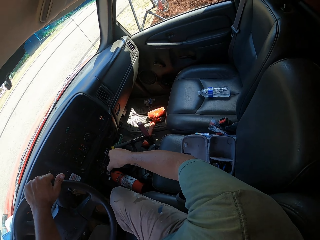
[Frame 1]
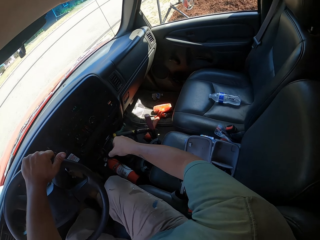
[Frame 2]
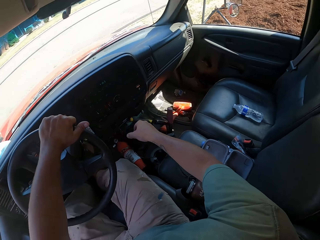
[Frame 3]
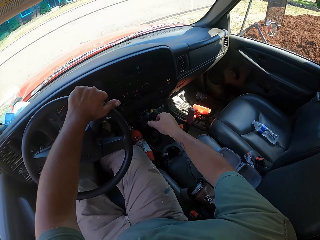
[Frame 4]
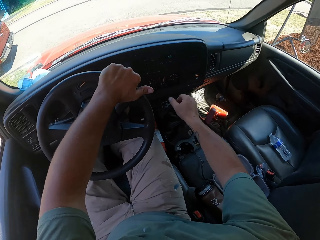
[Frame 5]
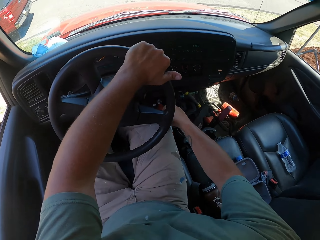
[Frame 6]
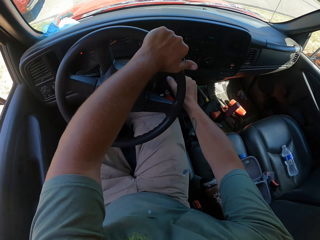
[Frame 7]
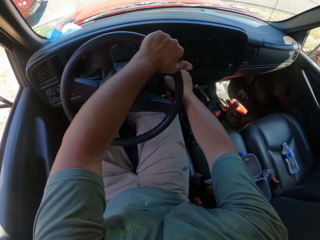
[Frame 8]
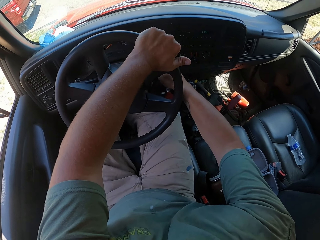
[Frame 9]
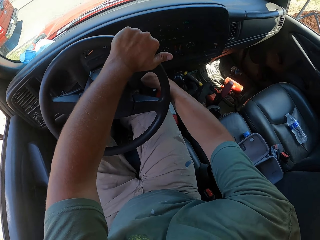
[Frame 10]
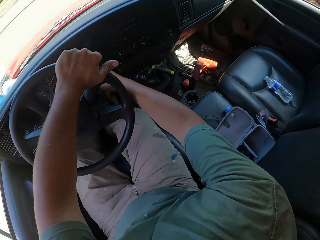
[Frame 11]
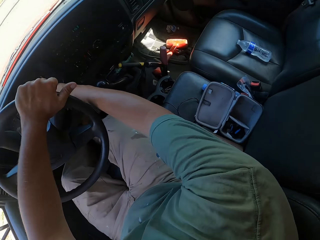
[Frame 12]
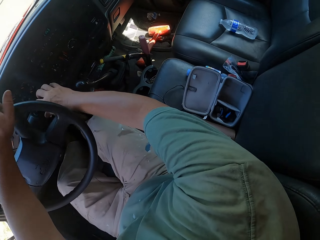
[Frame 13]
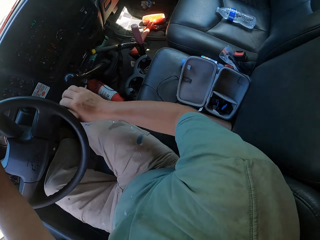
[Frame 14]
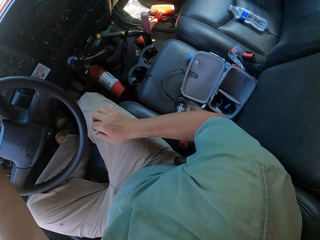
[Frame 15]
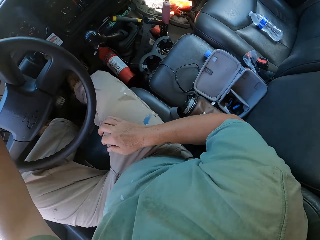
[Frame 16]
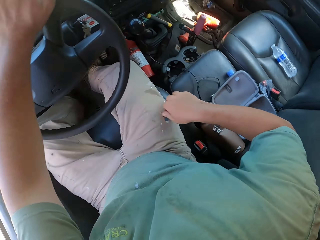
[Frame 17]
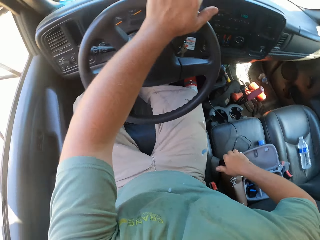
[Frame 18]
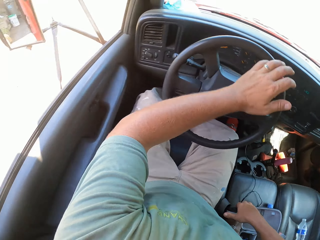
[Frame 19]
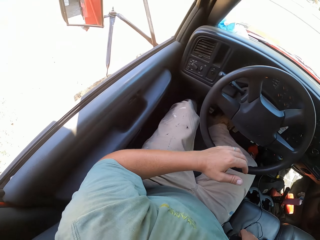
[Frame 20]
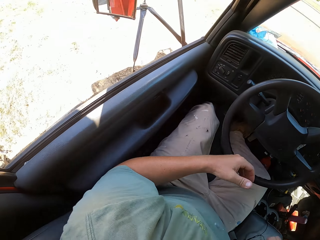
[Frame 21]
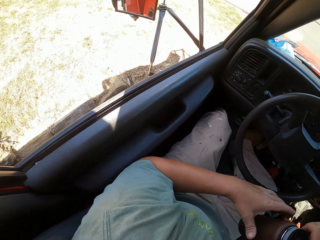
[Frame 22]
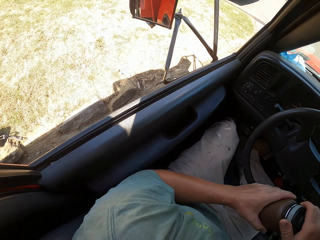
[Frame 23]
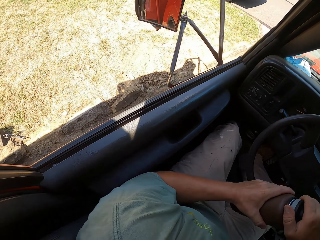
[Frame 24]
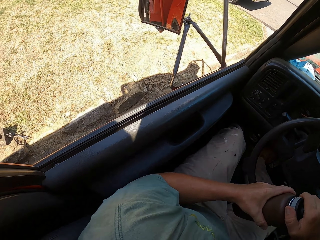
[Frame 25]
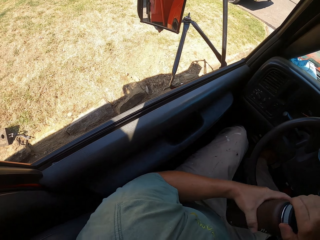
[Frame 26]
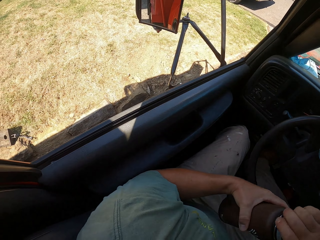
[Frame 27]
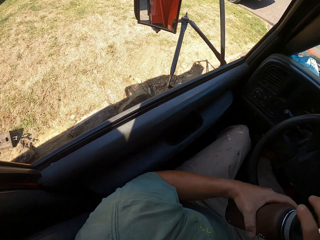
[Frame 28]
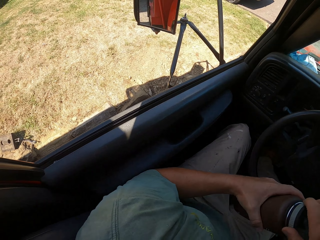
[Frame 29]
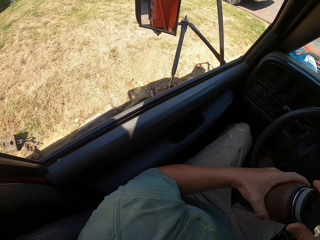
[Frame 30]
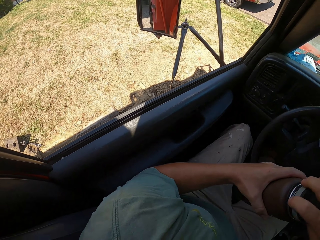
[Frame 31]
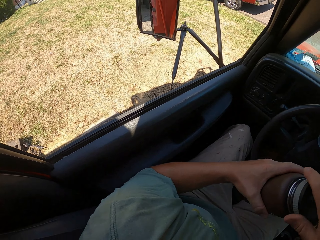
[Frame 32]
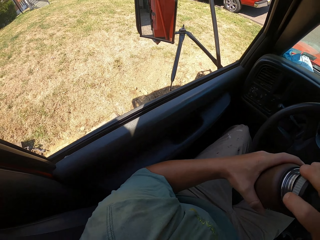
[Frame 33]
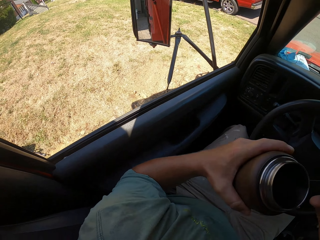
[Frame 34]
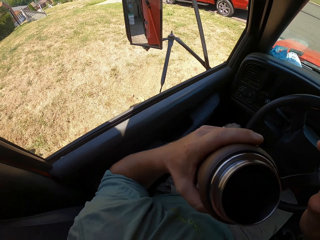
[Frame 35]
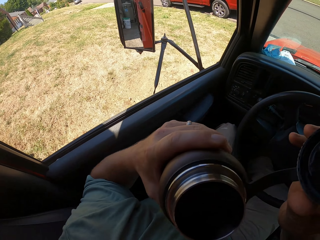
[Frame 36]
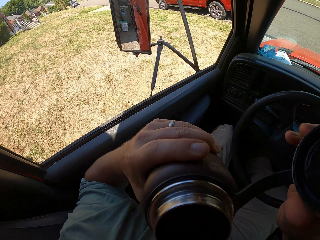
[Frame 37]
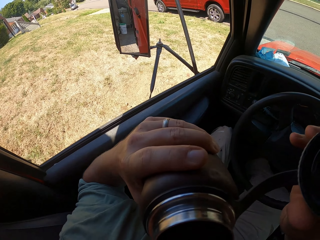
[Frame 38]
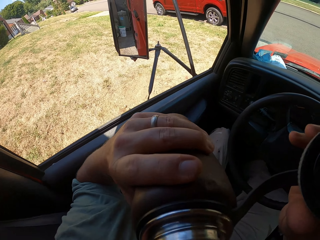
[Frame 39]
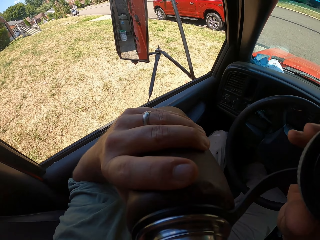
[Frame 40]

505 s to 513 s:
The camera wearer turns off the vehicle. They drink something. They open the bottle.

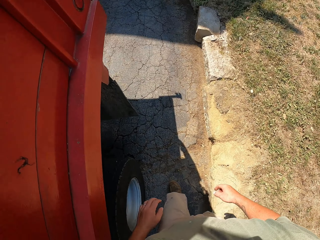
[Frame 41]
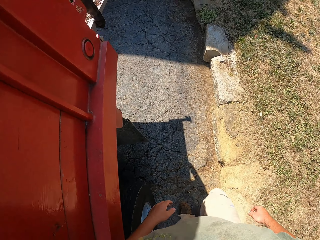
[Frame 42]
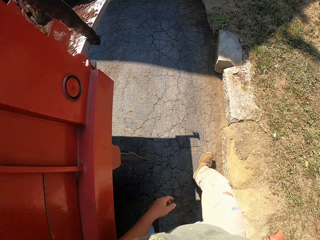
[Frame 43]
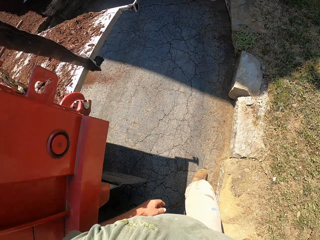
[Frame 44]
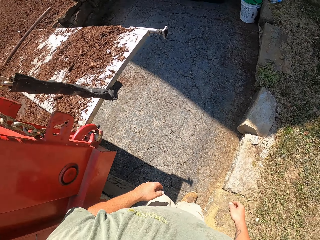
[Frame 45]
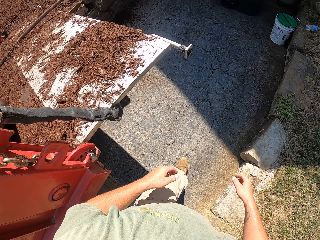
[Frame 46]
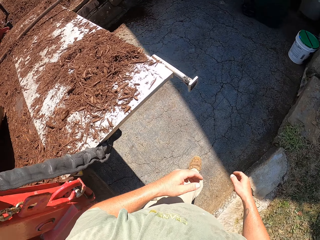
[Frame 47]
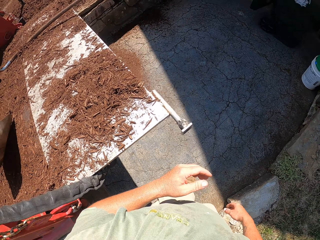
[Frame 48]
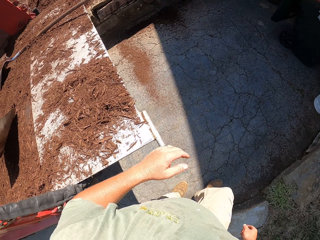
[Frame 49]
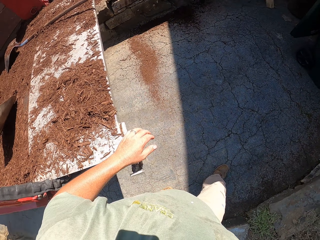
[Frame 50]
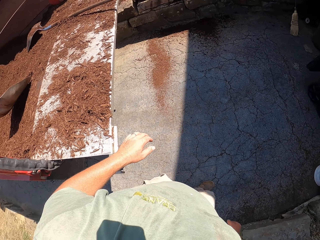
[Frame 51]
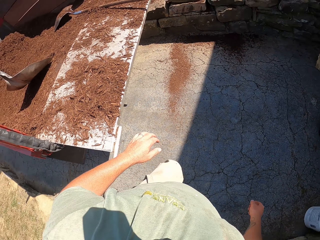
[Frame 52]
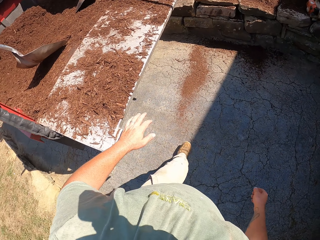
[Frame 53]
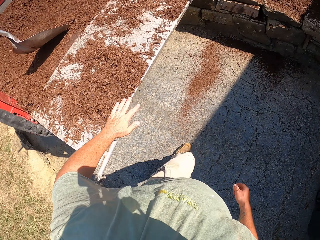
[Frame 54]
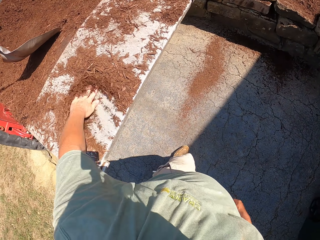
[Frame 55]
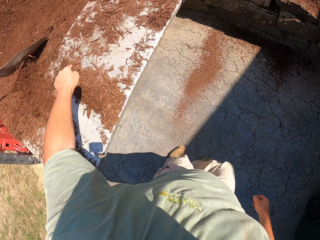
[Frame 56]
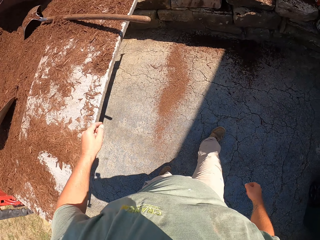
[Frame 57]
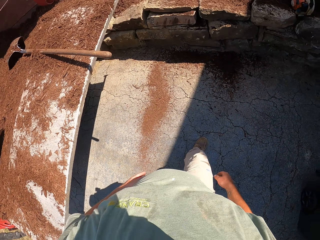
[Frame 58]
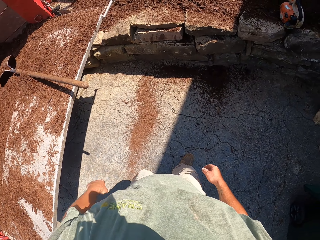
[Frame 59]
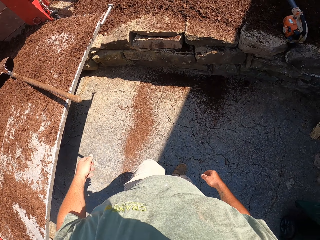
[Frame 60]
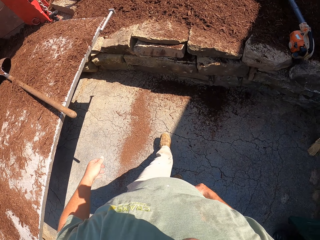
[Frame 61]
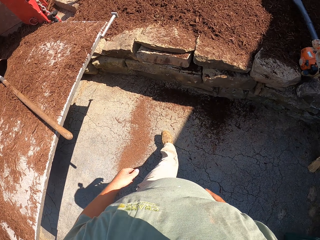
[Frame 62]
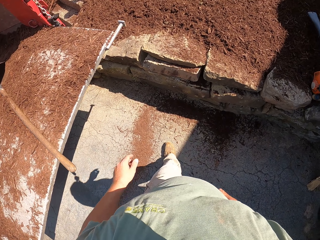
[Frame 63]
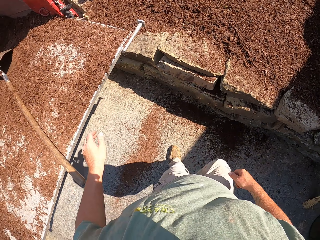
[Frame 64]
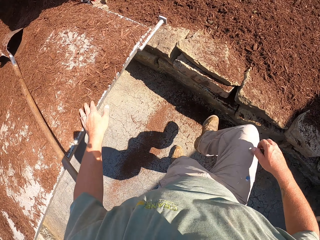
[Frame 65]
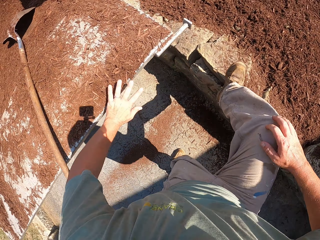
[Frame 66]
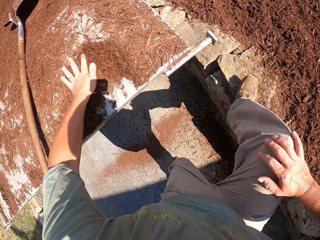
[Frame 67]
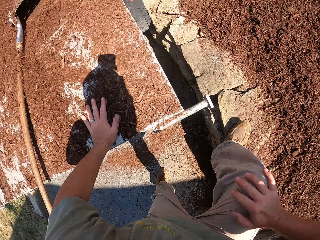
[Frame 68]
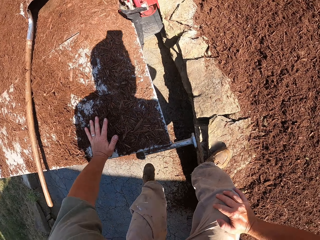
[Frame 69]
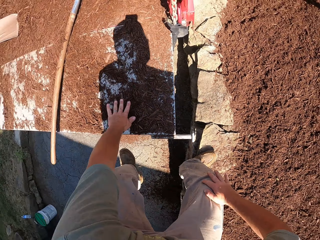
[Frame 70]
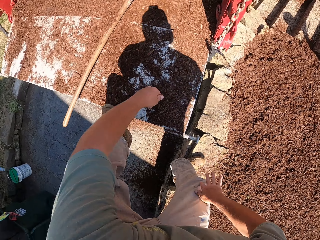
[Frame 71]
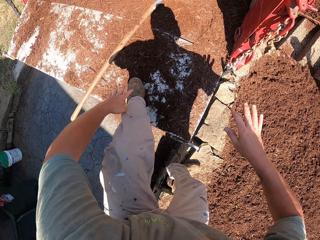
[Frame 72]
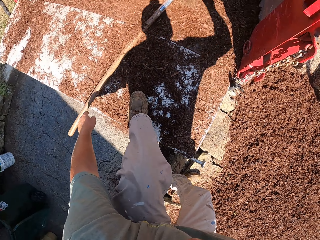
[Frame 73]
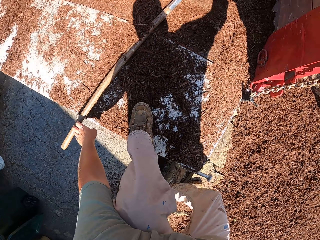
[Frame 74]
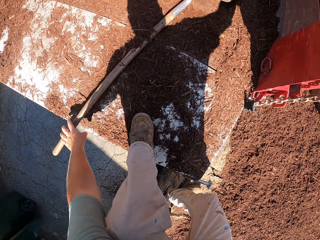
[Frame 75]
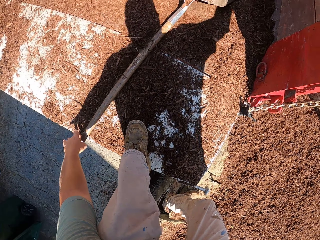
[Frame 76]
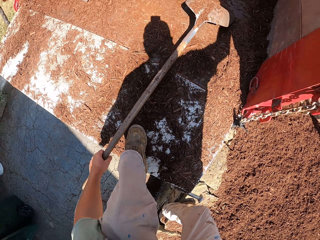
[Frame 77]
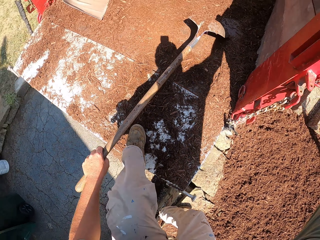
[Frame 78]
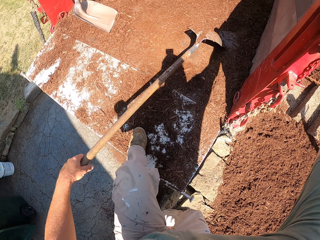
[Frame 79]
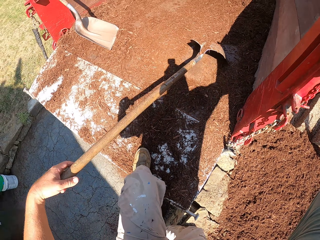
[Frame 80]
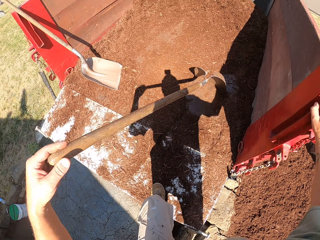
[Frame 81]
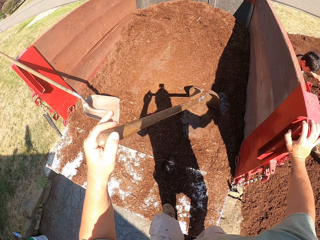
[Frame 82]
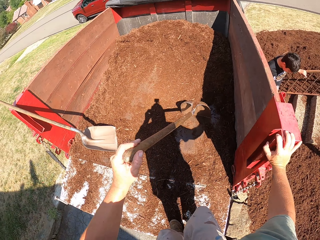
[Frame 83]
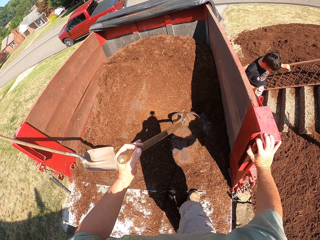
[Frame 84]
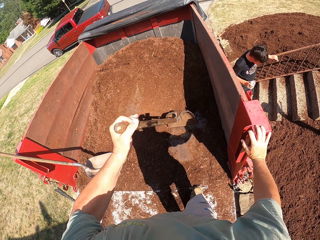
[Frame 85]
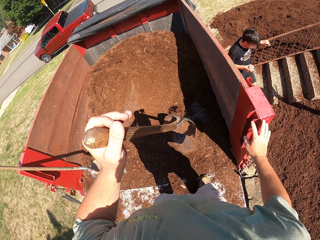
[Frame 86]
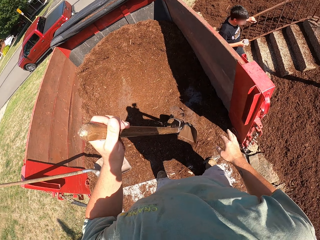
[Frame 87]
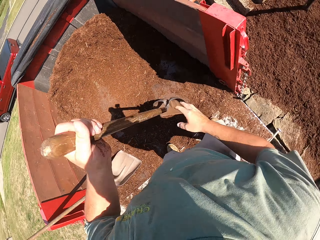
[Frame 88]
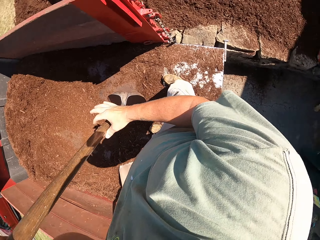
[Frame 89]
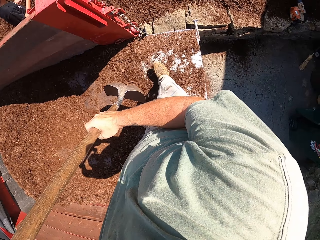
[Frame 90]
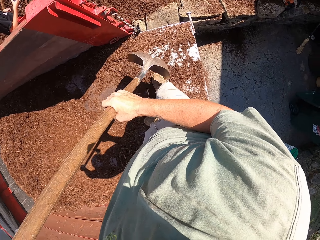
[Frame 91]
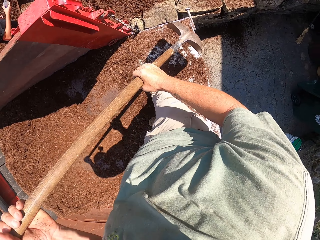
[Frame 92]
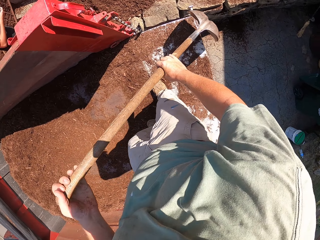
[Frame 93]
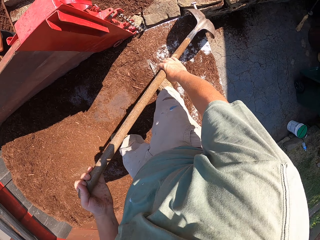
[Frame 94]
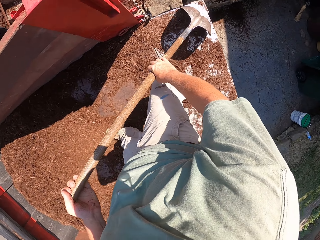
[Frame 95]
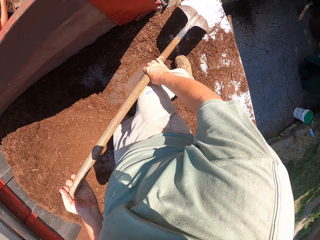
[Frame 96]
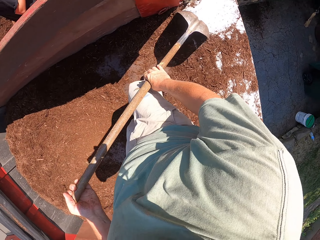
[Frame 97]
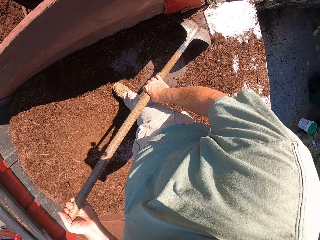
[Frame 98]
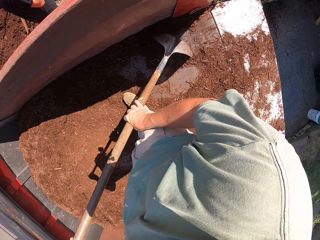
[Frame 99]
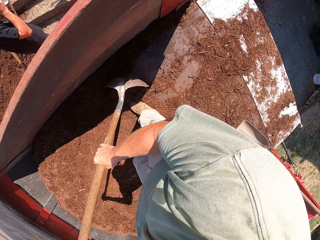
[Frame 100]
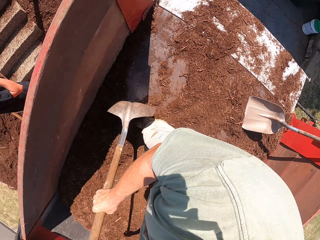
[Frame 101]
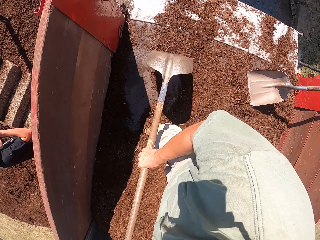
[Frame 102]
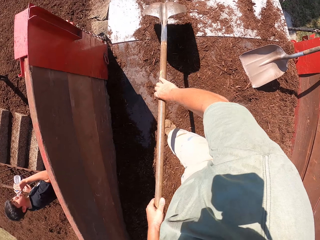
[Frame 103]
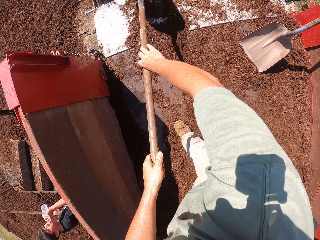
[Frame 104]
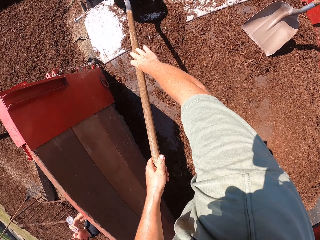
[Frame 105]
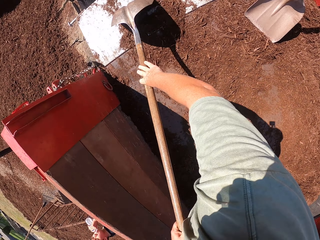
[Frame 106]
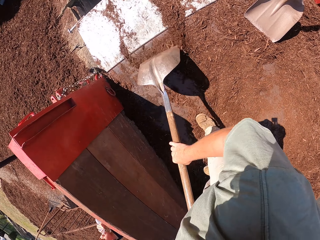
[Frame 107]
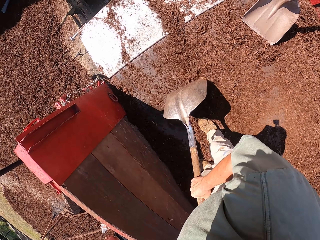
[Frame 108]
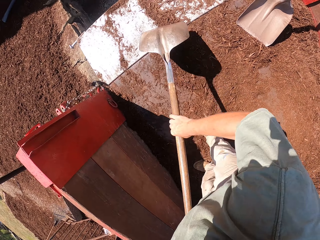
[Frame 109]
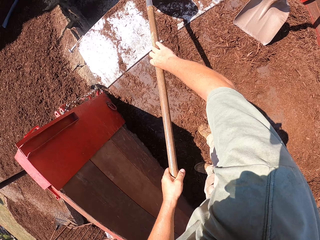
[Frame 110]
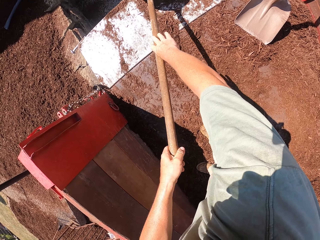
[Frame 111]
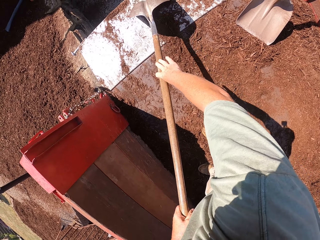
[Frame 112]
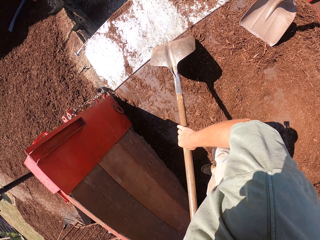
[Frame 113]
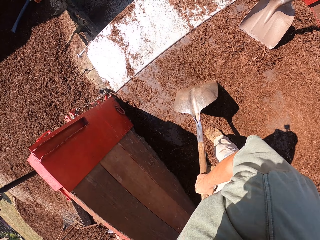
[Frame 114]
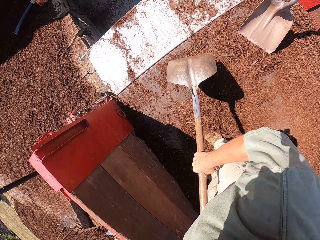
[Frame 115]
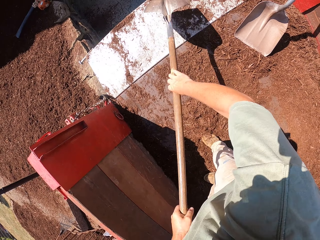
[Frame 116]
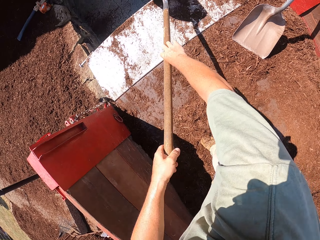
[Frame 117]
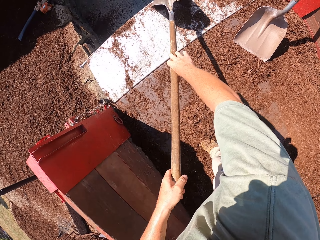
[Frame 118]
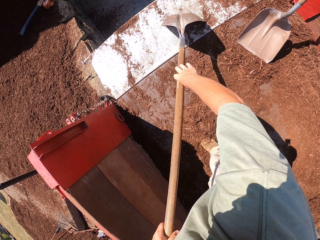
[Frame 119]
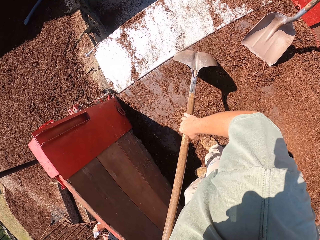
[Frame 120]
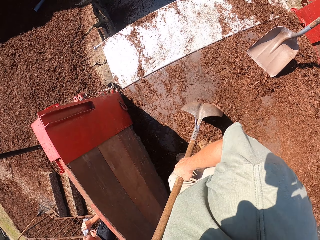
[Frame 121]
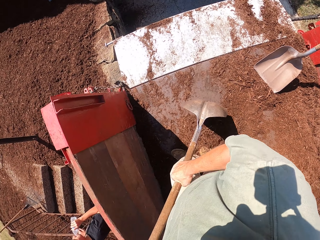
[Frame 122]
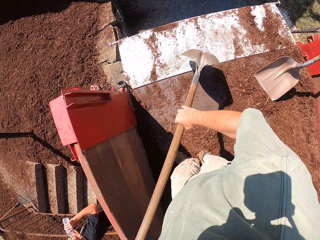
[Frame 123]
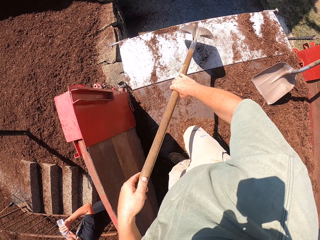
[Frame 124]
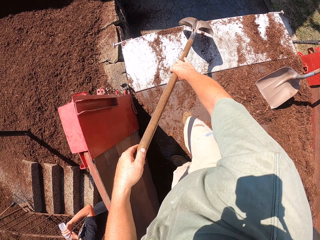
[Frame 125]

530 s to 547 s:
The camera wearer gets back to the truck. They swipe off the soil with the left hand. They get back to the truck again. They take up the shovel or spade. They collect the soil with the shovel. They drag sand with the spade.
